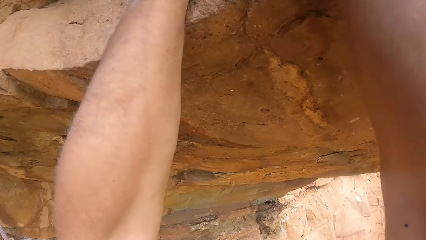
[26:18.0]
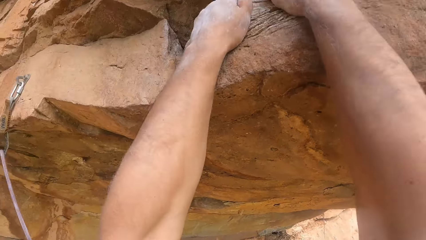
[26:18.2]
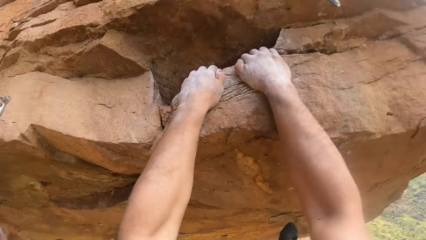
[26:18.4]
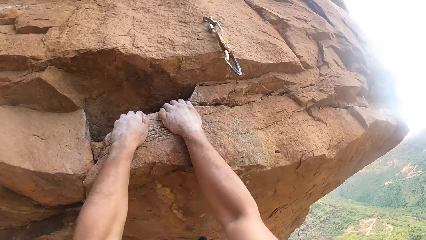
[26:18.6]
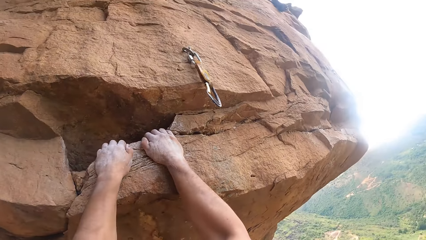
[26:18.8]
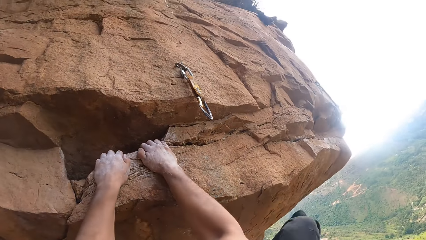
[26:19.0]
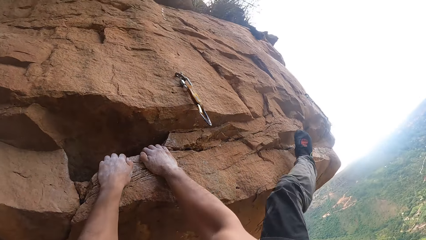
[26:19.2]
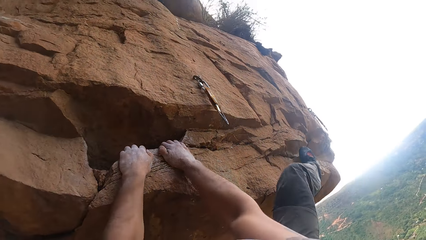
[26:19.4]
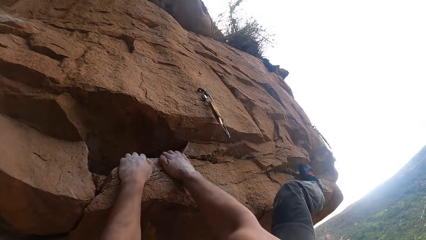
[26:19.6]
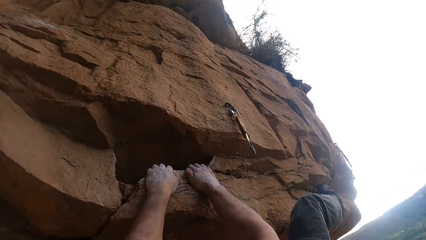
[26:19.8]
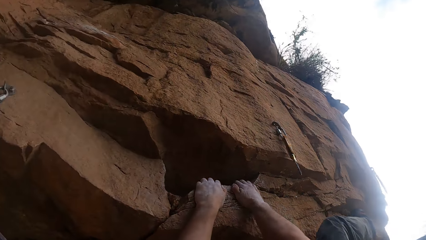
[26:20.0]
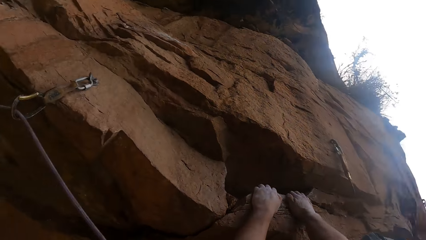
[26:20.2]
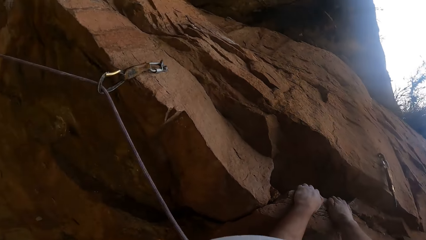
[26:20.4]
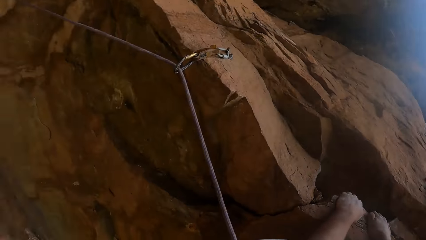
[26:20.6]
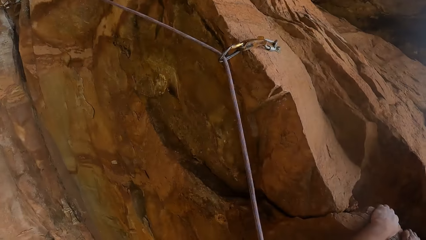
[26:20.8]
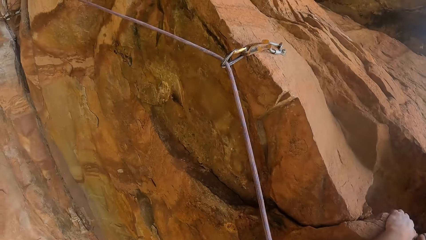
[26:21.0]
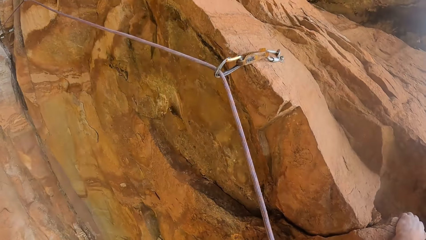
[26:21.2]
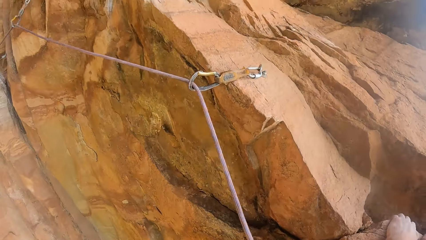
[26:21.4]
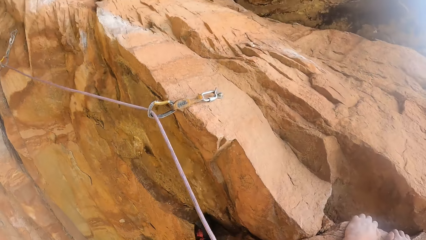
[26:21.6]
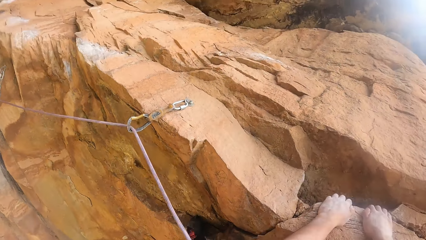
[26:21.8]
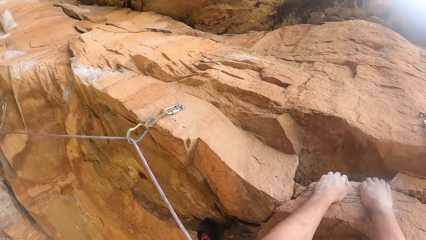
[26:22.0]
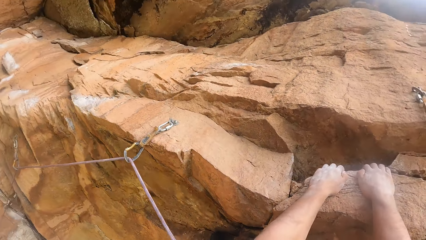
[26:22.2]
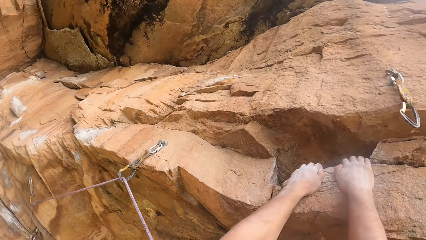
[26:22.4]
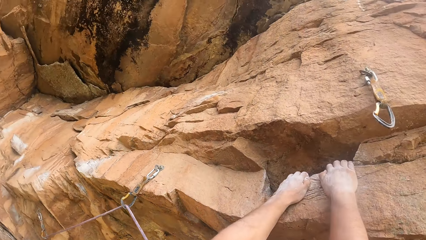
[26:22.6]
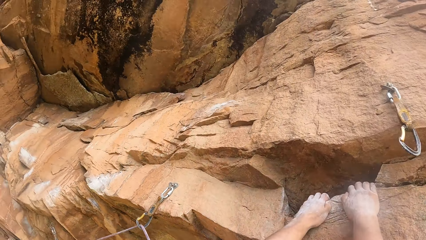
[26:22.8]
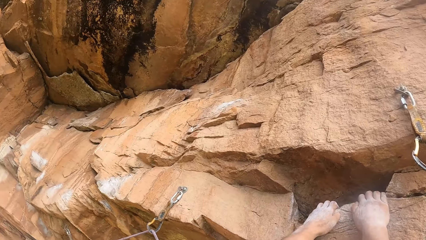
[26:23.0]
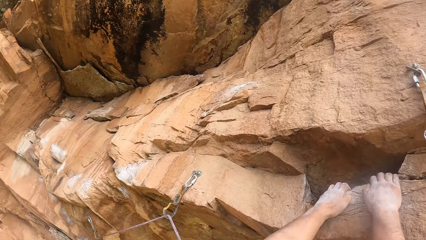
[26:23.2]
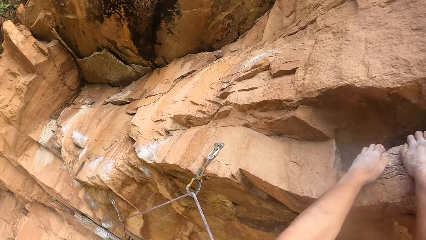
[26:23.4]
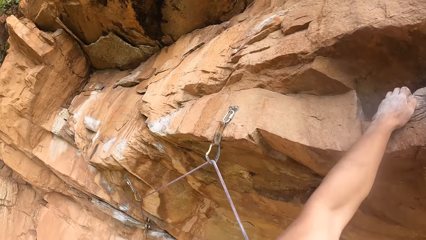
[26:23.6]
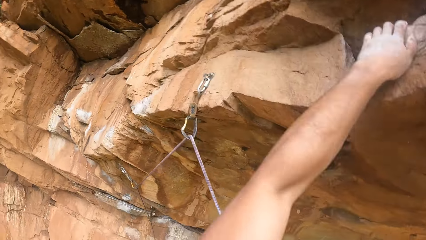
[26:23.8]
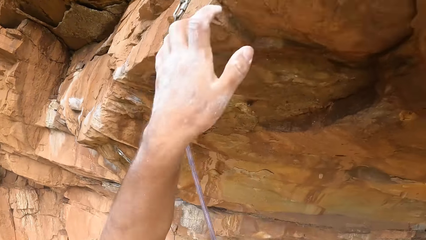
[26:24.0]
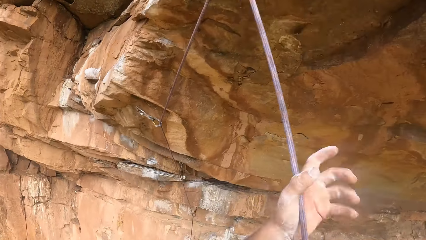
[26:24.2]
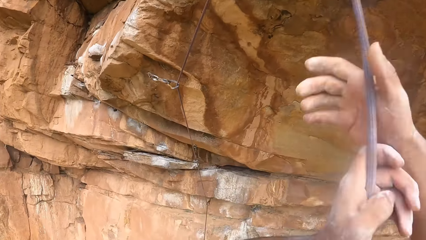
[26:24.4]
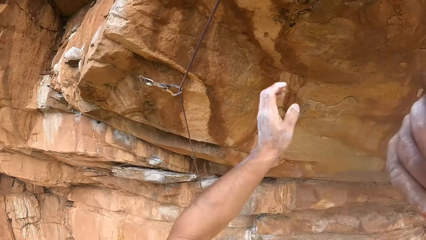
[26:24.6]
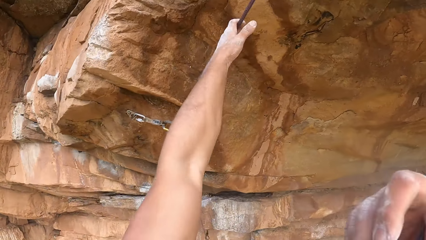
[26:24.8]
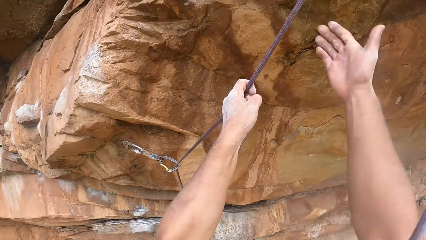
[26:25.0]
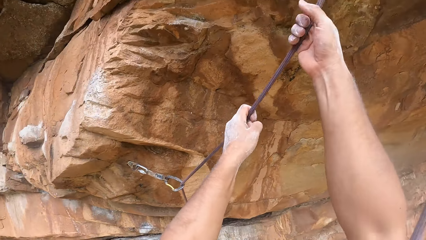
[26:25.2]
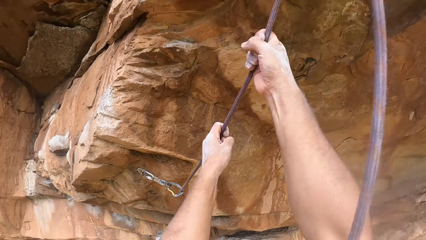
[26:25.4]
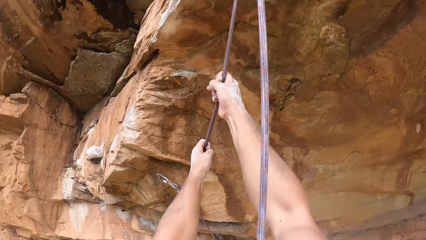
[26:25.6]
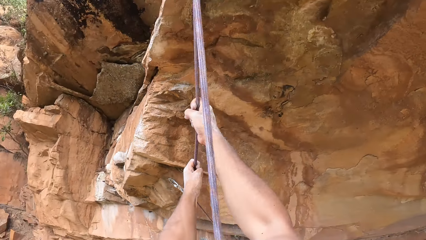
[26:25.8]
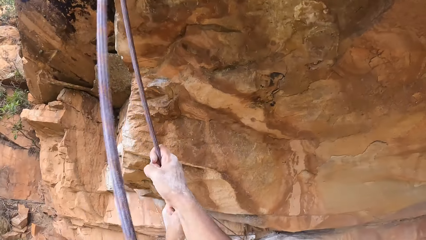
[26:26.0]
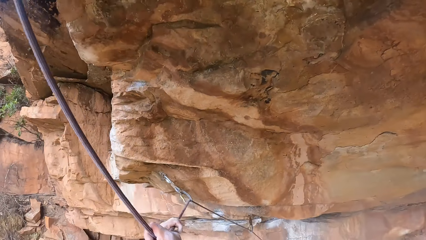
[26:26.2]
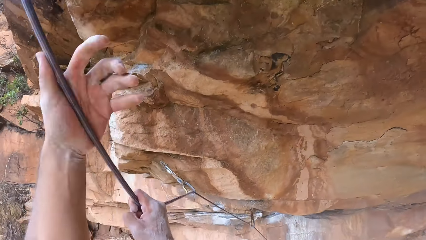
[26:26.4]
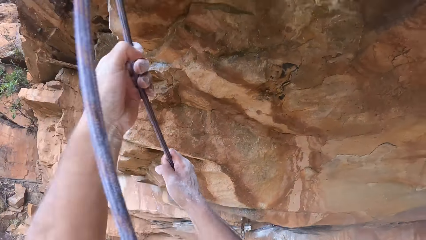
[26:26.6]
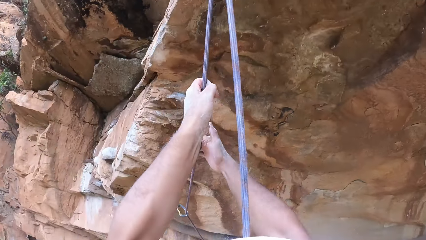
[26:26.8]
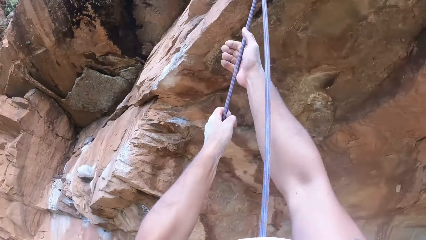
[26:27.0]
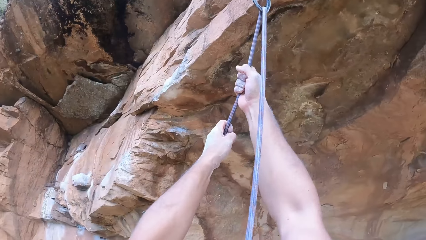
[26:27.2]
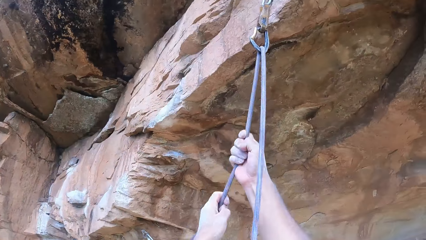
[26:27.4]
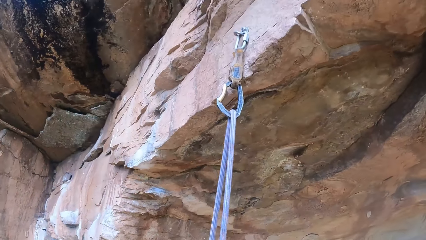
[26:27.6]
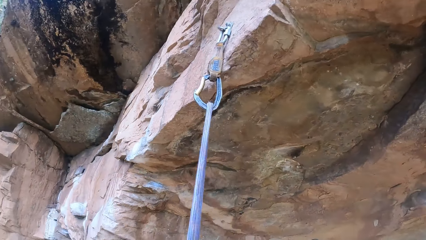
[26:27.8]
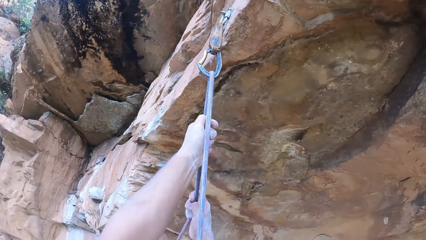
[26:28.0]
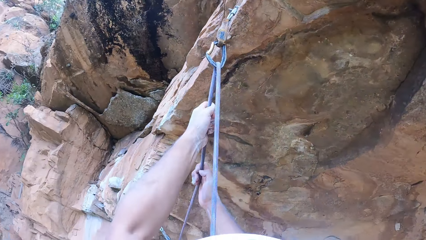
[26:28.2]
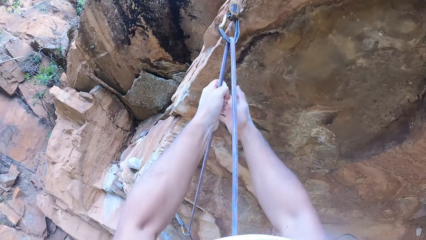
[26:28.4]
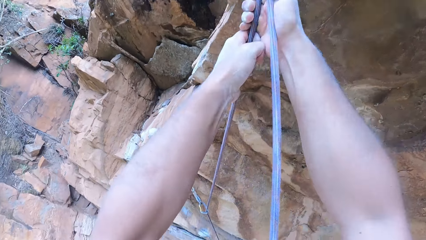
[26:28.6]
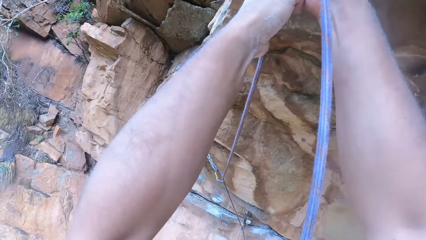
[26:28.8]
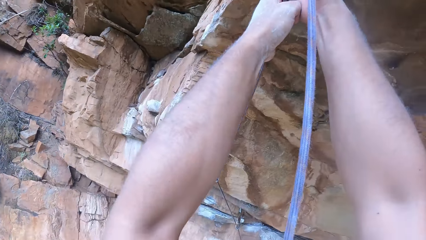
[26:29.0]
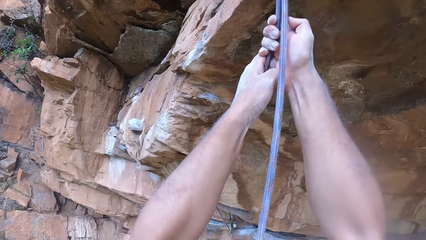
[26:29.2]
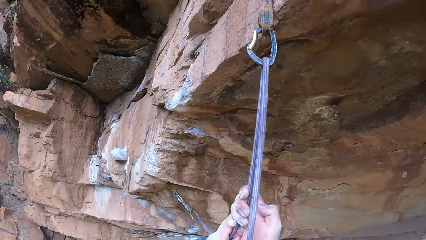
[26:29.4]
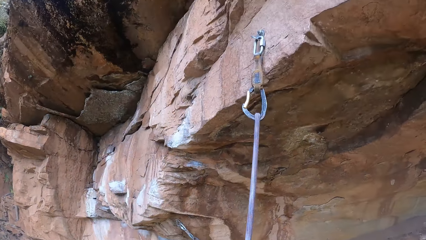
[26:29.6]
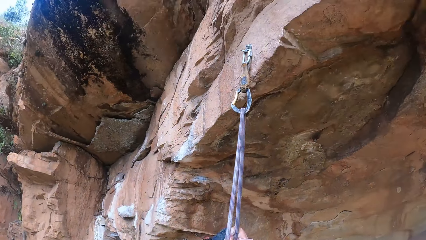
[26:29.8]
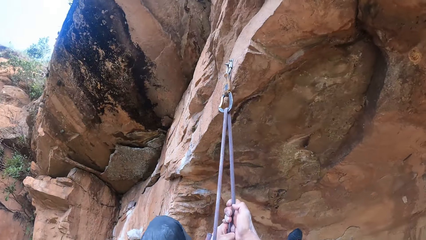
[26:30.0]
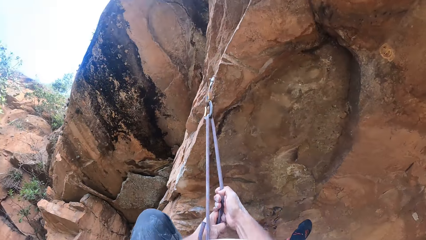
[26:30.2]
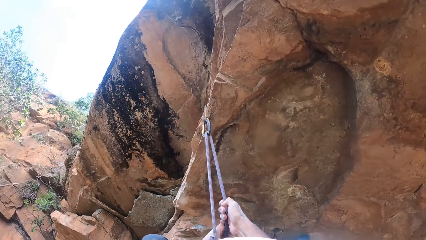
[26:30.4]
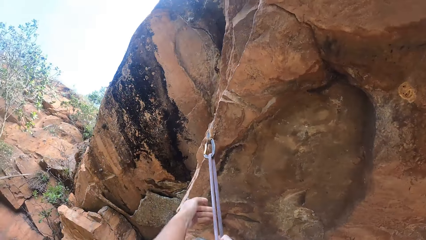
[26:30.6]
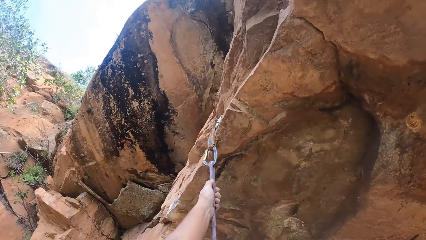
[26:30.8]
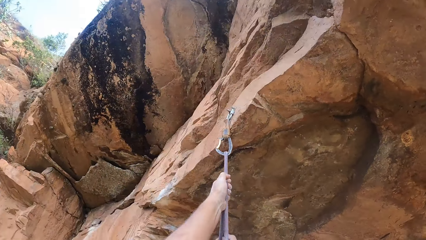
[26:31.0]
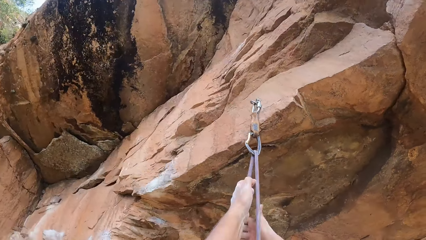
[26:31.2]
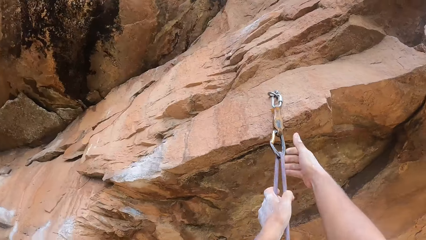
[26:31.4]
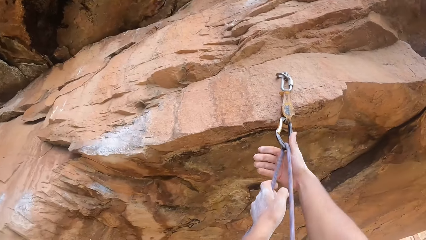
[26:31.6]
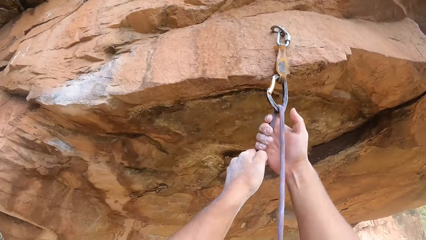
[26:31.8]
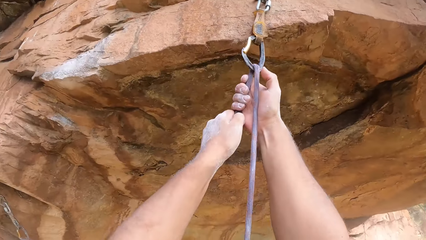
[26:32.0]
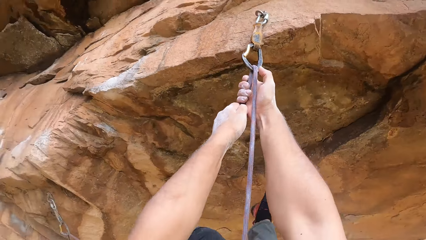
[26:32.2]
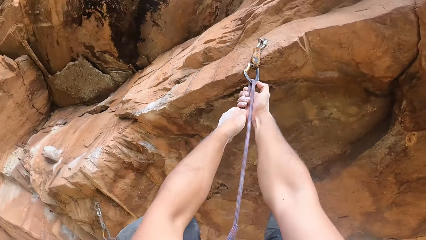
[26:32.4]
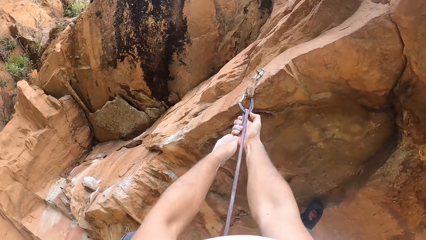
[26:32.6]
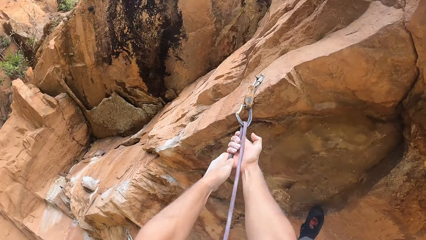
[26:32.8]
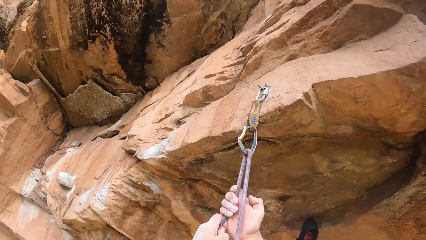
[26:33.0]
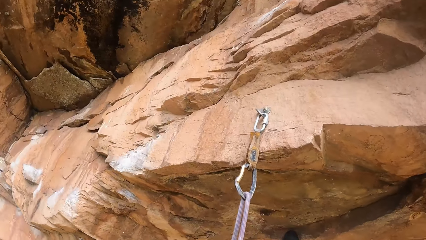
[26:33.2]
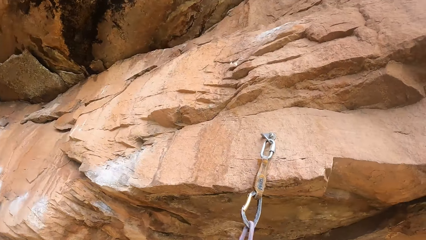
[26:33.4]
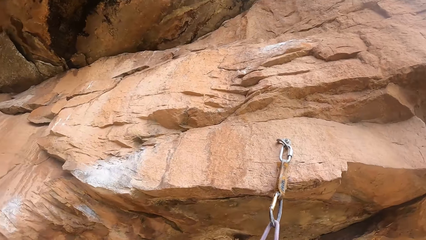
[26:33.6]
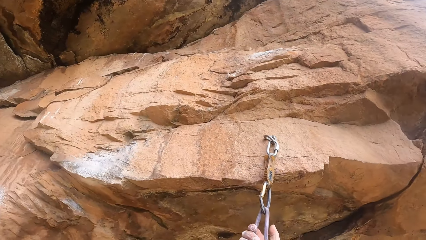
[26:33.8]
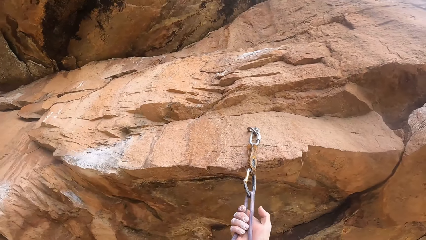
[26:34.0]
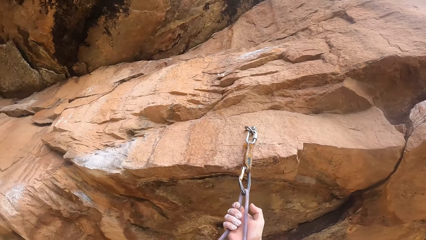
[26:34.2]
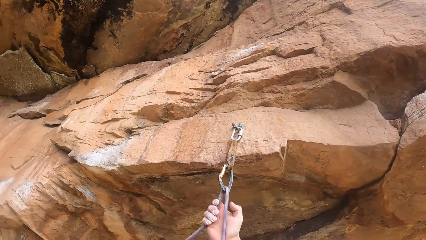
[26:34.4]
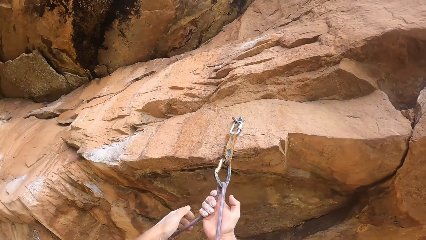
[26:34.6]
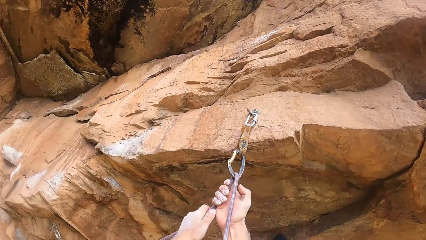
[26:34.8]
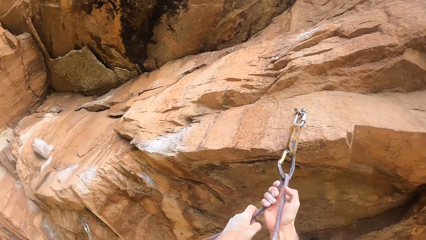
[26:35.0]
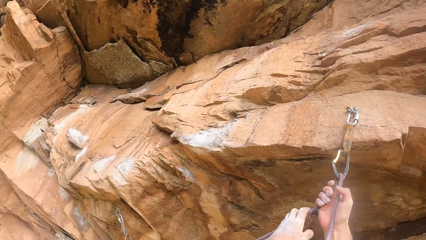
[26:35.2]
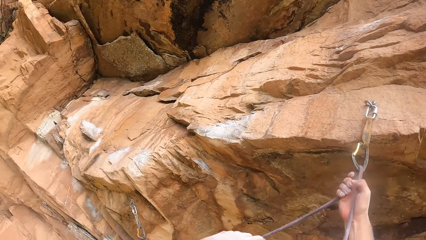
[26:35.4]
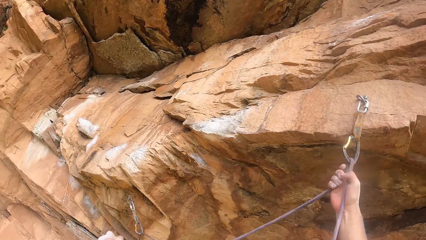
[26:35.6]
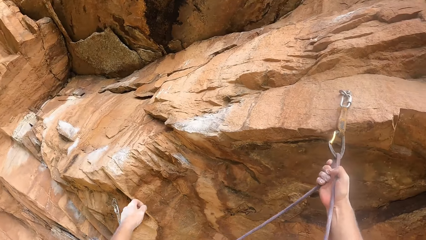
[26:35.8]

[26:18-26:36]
The camera wearer looks around. He places his leg on the rock. He looks around. He holds the rope. He pulls the rope.
